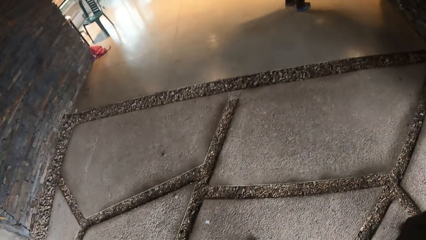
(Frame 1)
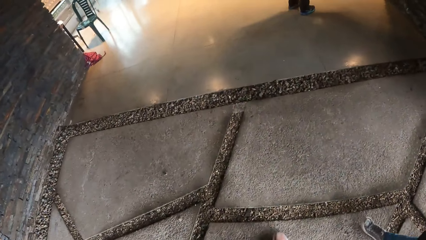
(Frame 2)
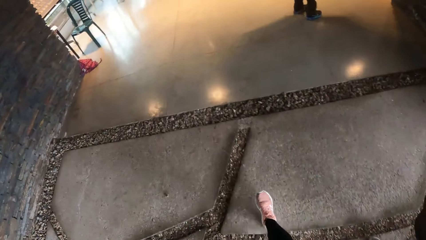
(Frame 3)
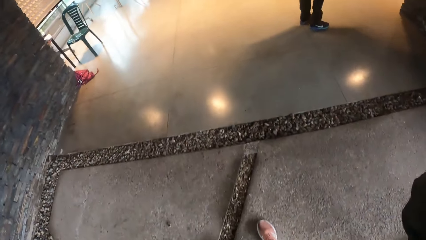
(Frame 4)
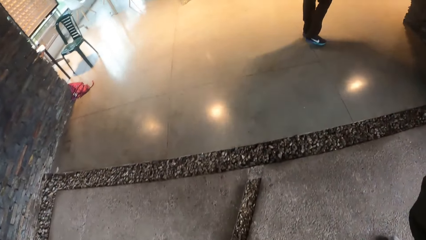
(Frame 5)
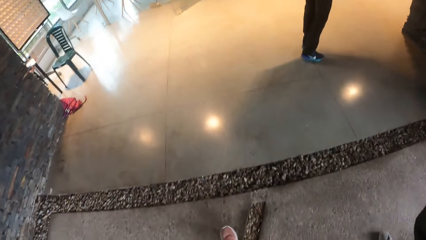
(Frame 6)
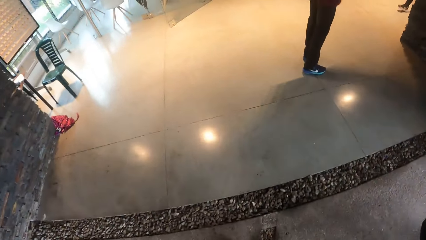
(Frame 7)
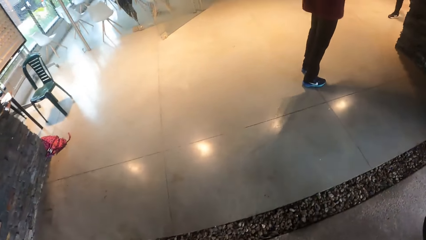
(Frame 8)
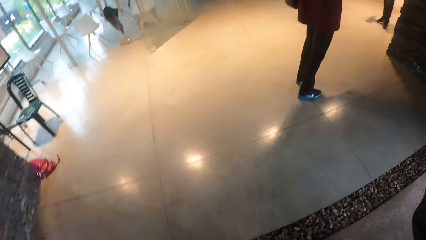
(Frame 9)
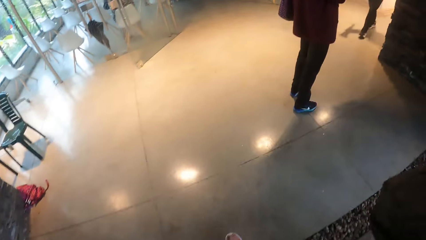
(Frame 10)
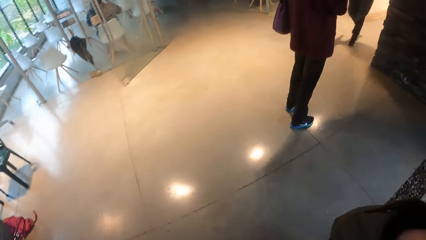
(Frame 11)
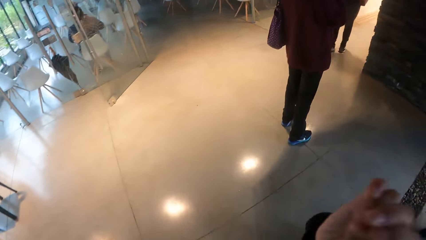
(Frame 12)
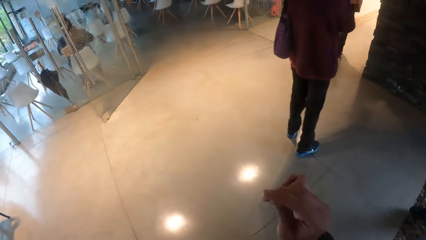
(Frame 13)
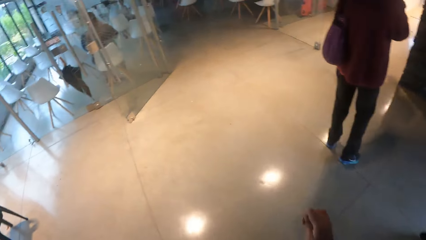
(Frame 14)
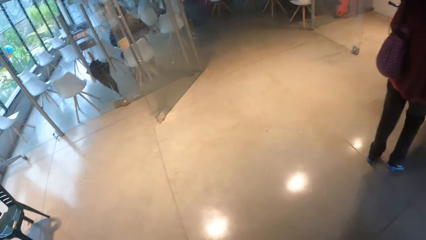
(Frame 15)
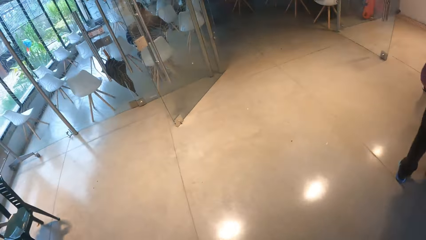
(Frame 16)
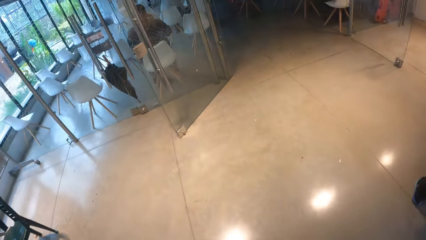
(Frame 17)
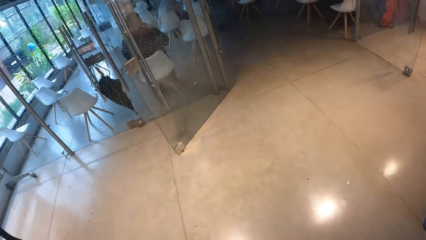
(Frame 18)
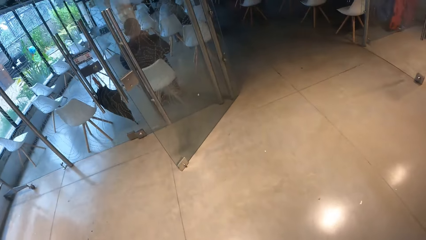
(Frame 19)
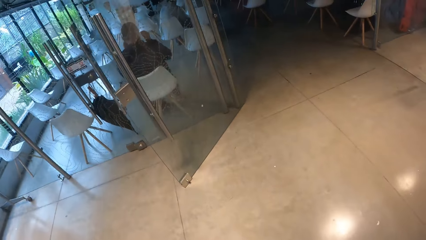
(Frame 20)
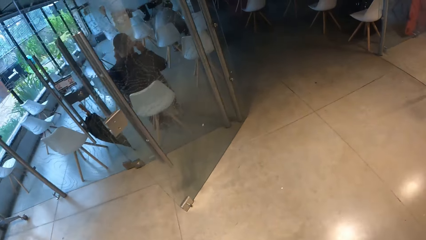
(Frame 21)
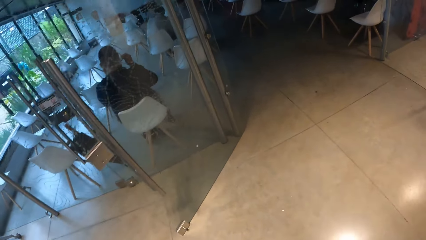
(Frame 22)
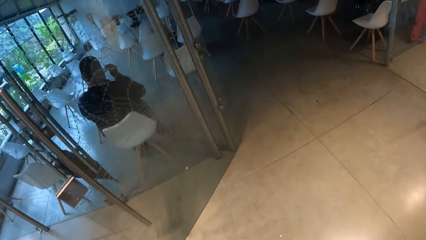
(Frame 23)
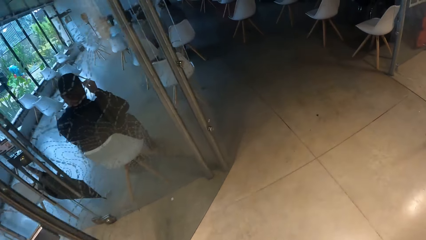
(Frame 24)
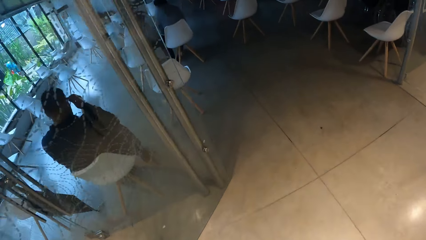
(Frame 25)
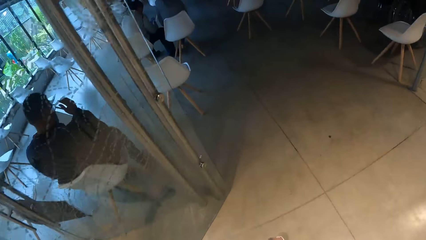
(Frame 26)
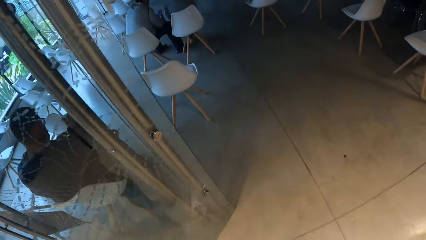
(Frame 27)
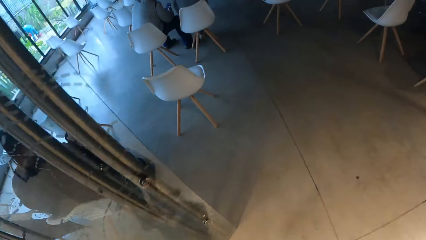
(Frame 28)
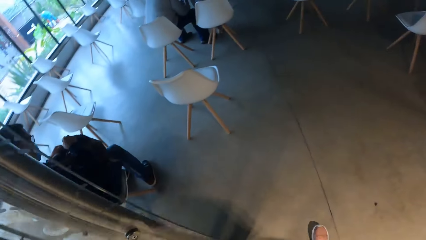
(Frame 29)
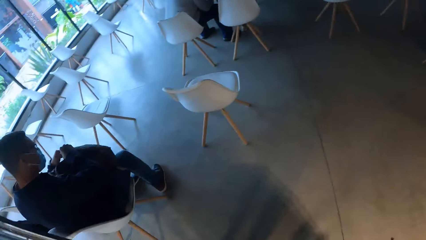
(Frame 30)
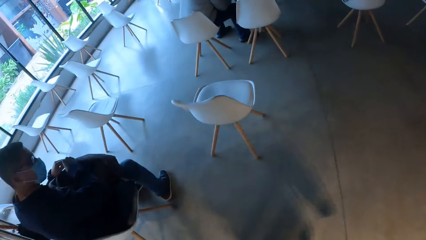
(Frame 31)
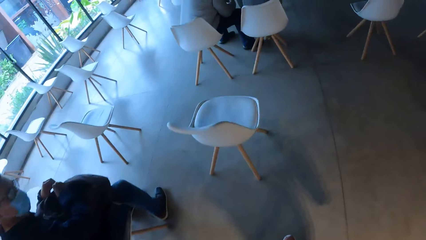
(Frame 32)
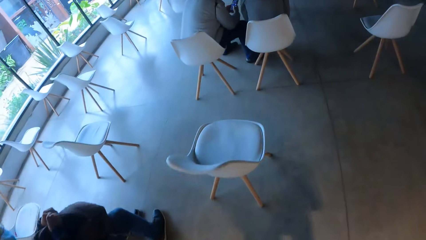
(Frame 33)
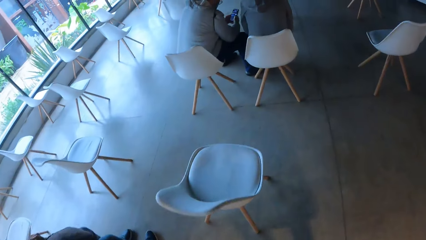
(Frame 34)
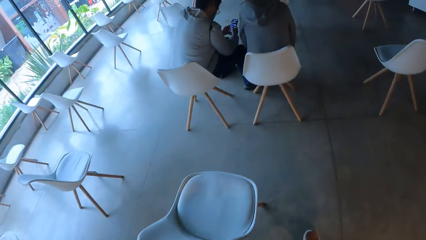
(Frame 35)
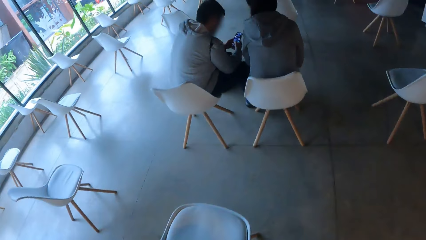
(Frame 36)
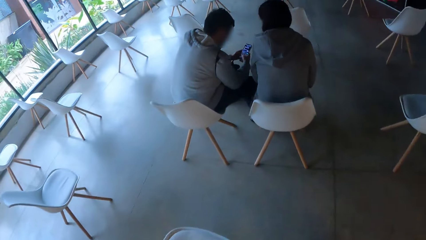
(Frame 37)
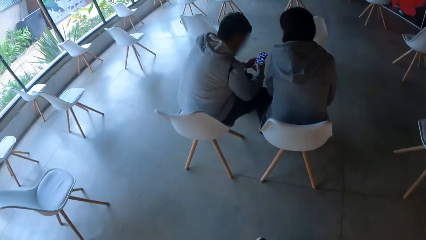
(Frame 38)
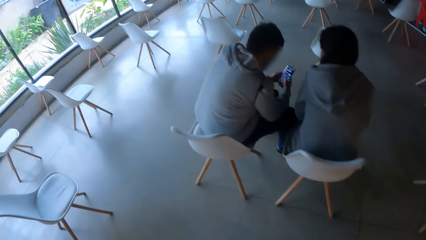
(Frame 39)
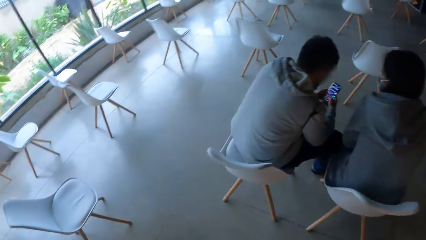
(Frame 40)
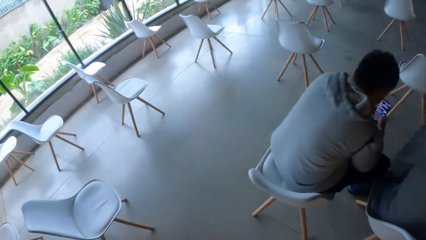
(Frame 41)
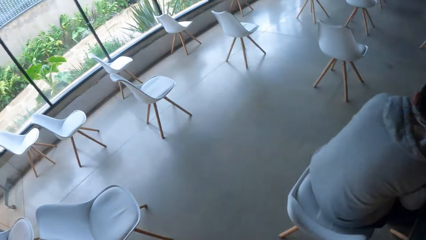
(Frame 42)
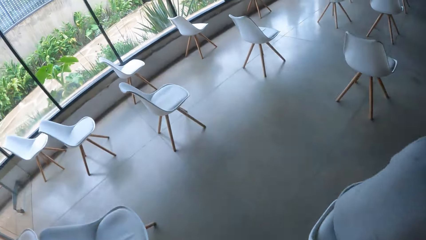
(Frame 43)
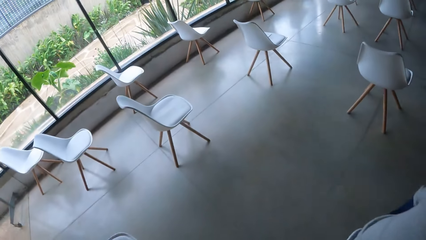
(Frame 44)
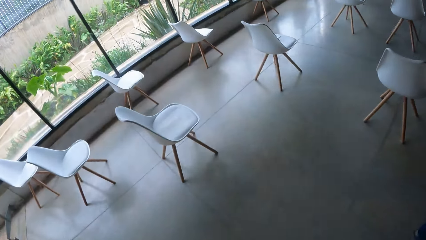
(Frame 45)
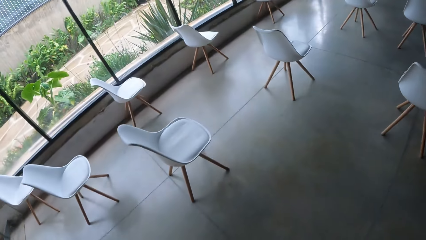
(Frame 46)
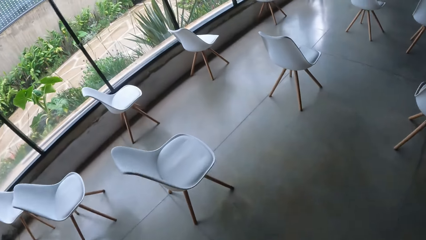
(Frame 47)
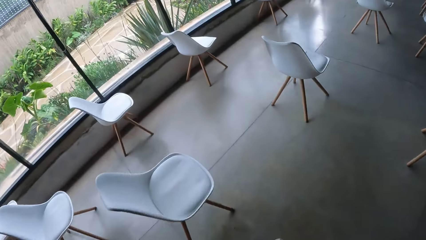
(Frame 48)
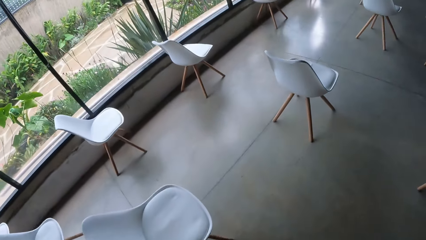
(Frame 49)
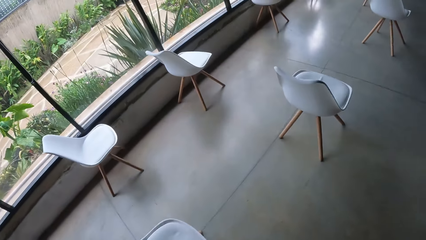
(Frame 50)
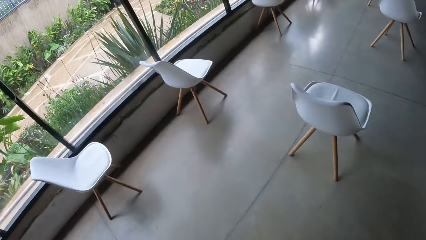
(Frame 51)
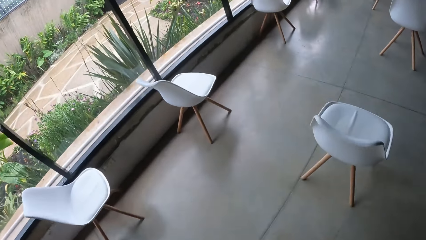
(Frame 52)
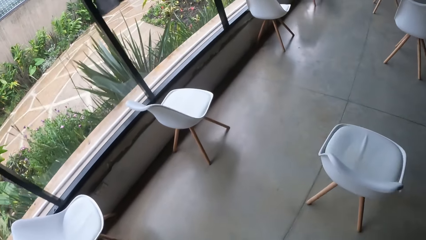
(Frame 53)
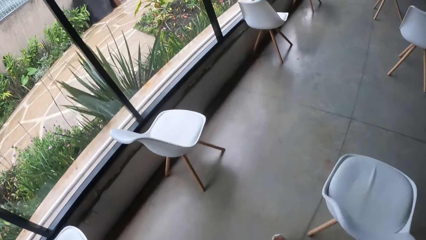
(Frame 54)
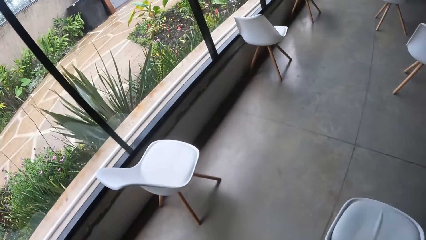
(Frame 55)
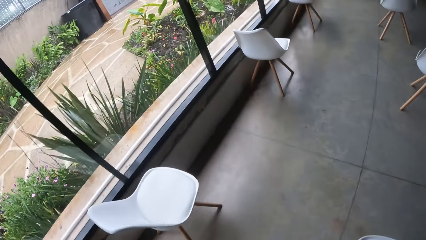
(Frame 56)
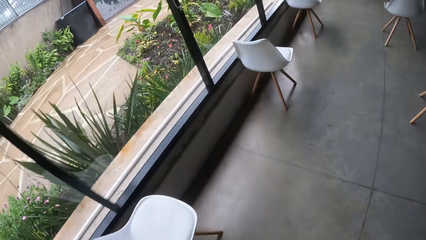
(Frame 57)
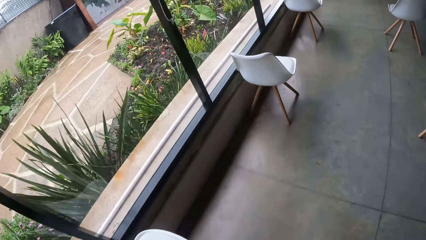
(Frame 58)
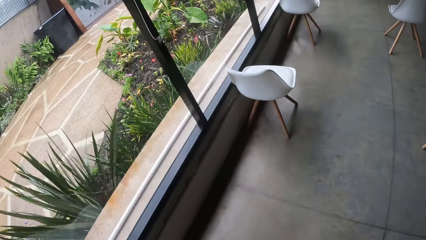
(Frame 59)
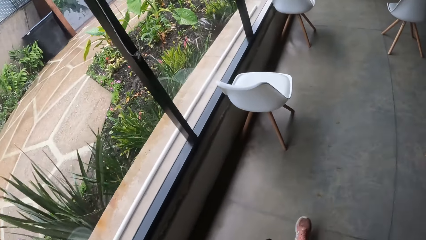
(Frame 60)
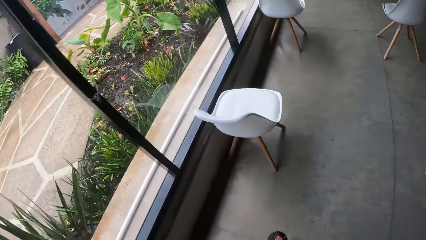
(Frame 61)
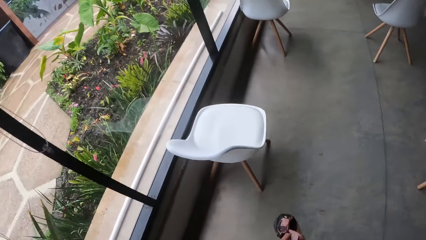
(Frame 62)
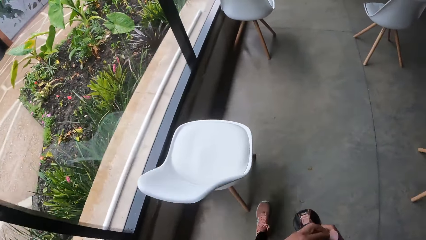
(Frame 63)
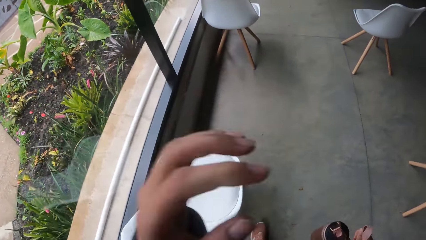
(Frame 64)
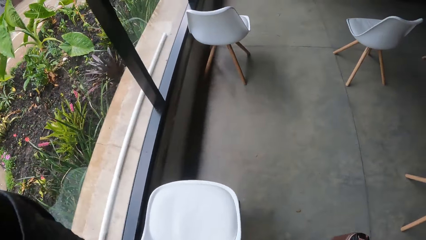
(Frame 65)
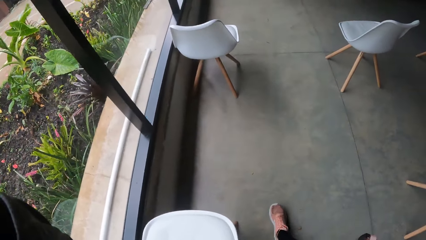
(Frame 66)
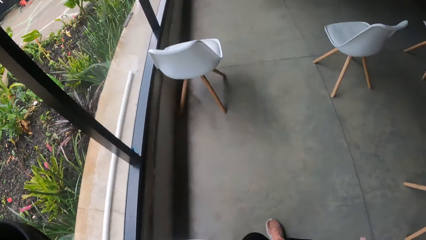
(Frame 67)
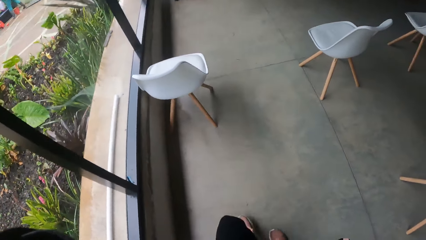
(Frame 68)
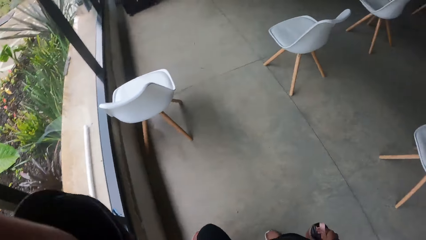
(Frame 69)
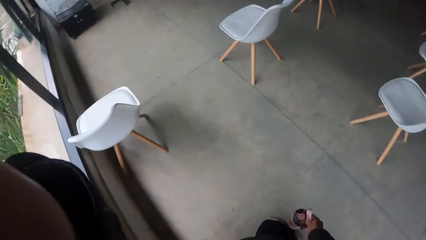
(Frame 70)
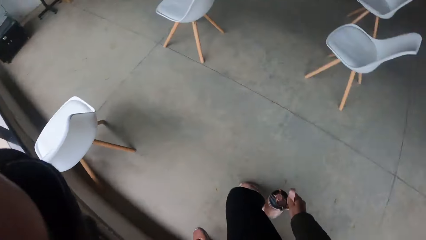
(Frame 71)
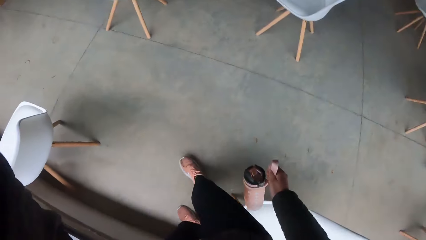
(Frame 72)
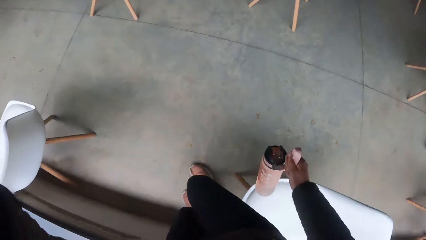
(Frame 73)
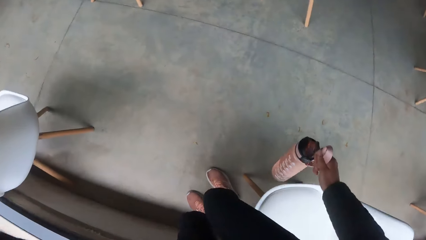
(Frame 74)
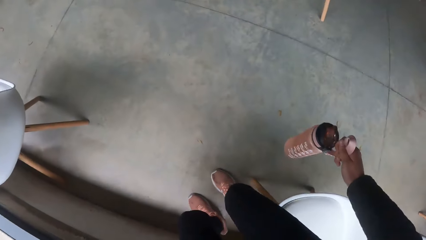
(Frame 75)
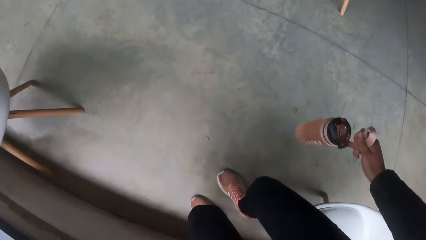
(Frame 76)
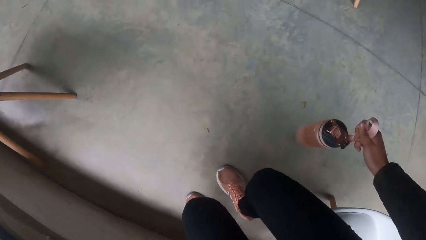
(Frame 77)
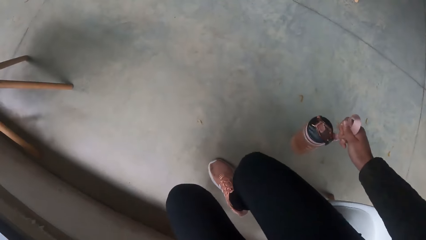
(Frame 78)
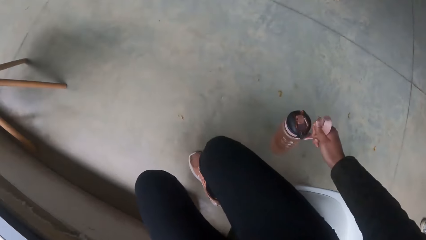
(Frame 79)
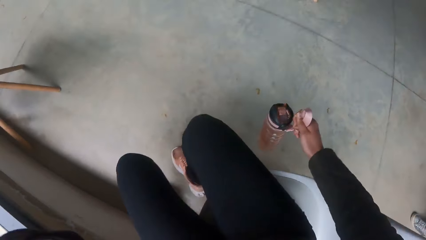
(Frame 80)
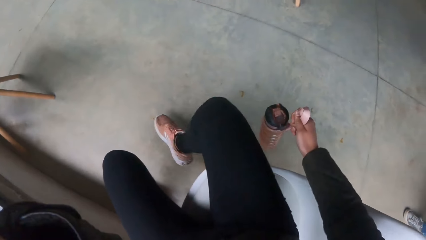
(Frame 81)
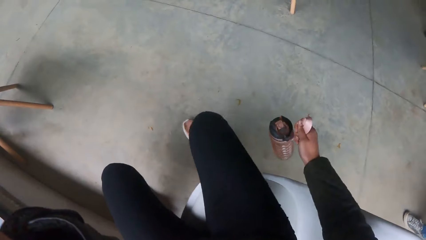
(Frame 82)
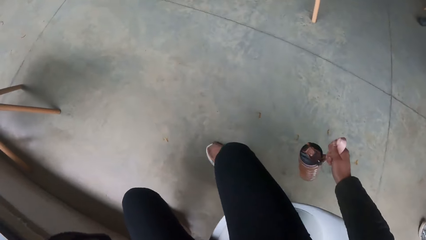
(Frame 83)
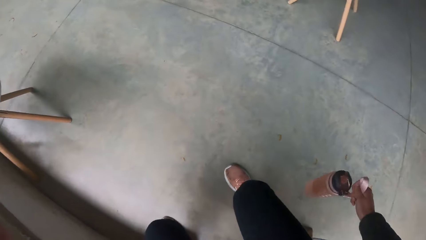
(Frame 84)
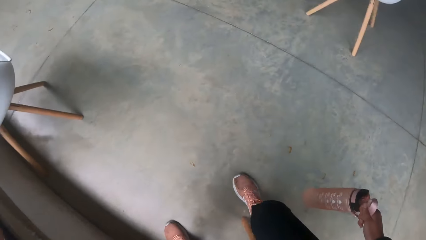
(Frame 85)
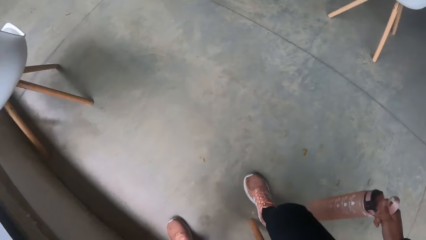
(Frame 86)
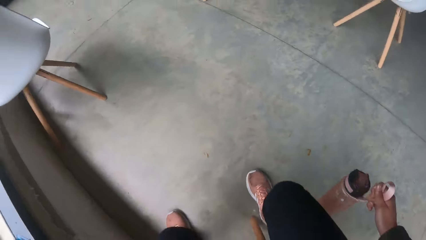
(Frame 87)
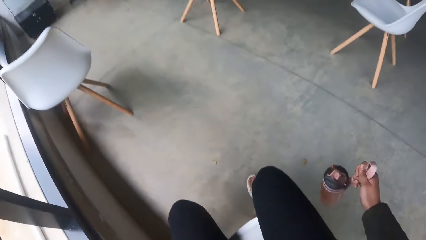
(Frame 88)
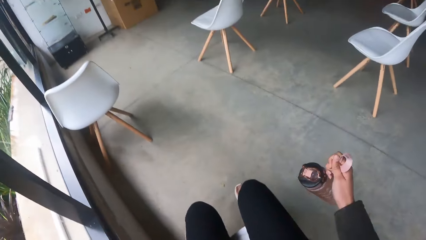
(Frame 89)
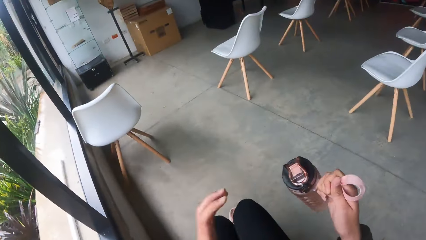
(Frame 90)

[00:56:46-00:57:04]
The camera wearer walks into a building with the group of people. They enter a room in the building with the group of people. A woman moves her hand. The woman sits on the chair. The camera wearer sits on a chair in the room.
